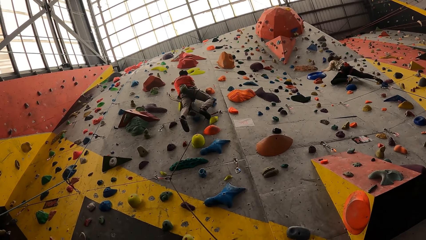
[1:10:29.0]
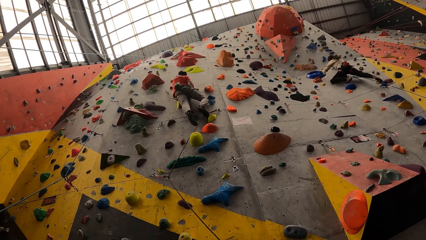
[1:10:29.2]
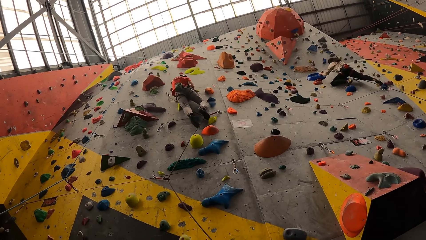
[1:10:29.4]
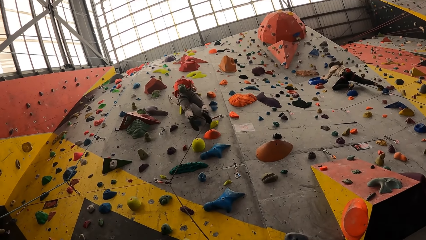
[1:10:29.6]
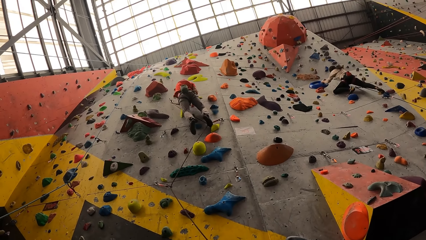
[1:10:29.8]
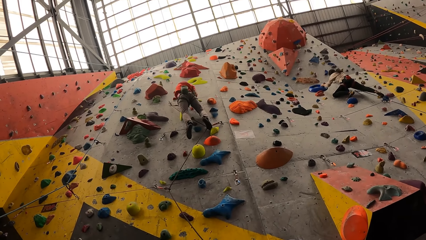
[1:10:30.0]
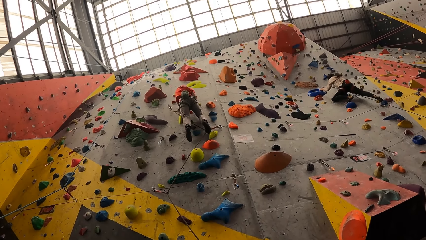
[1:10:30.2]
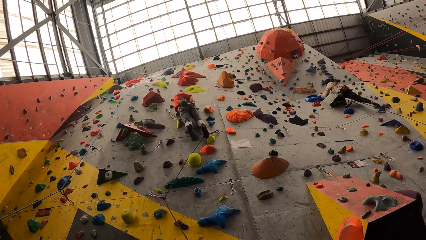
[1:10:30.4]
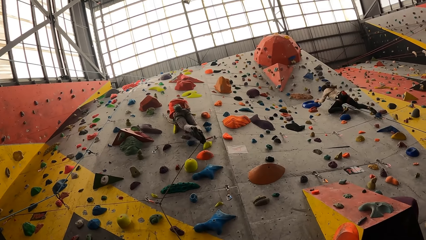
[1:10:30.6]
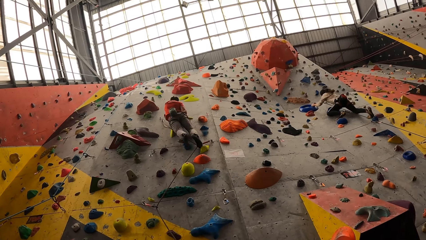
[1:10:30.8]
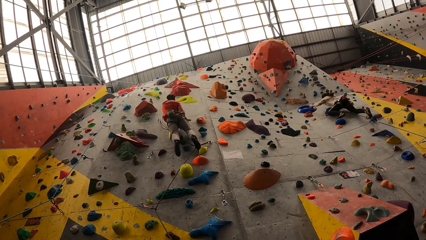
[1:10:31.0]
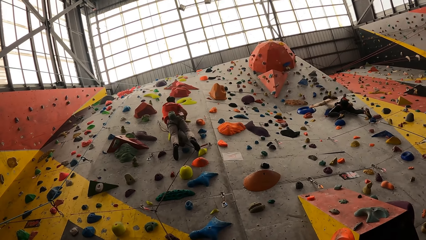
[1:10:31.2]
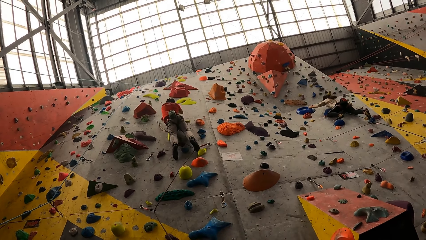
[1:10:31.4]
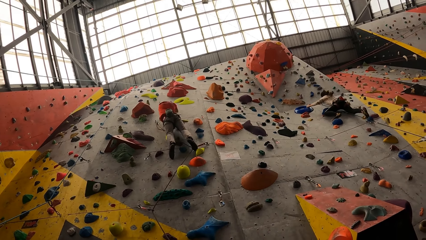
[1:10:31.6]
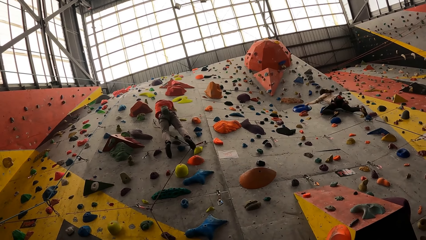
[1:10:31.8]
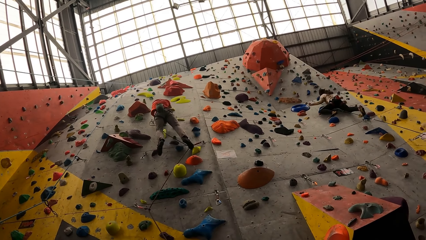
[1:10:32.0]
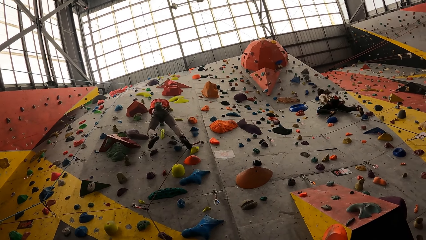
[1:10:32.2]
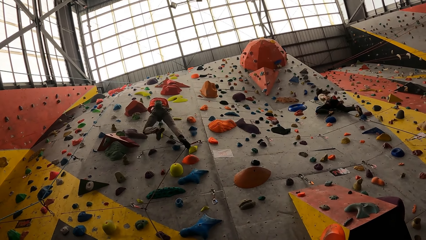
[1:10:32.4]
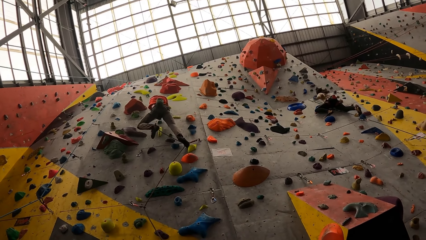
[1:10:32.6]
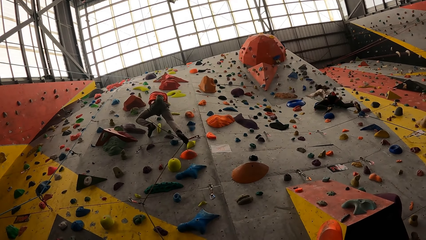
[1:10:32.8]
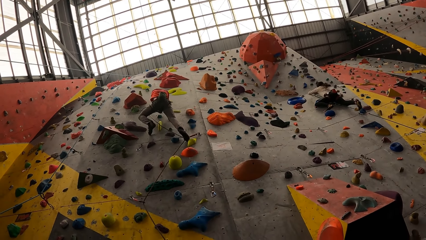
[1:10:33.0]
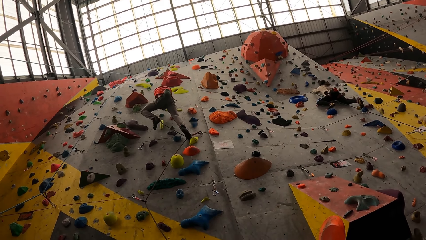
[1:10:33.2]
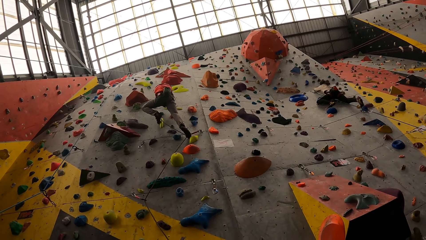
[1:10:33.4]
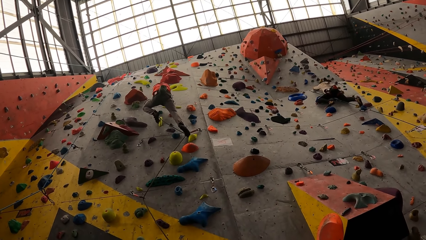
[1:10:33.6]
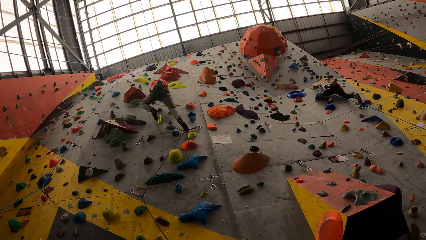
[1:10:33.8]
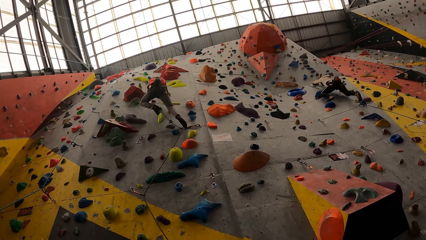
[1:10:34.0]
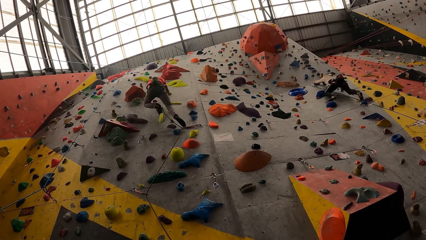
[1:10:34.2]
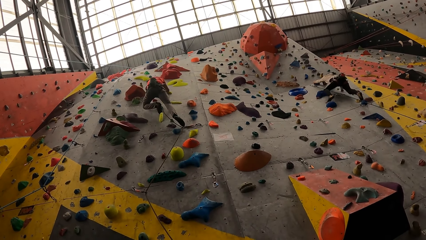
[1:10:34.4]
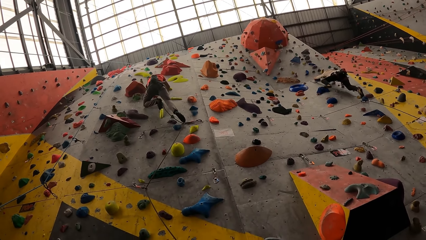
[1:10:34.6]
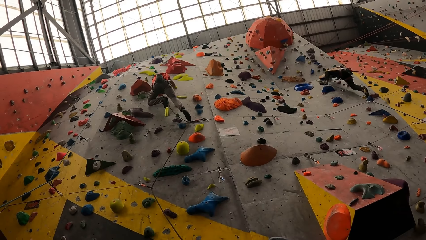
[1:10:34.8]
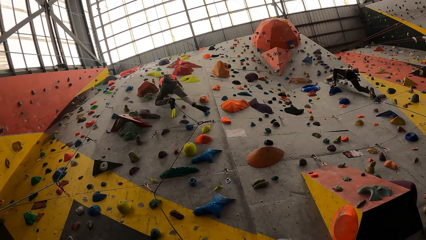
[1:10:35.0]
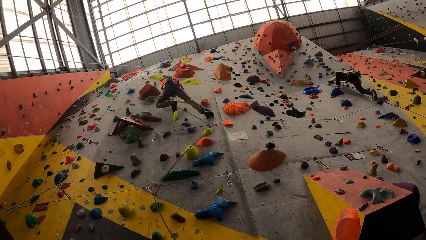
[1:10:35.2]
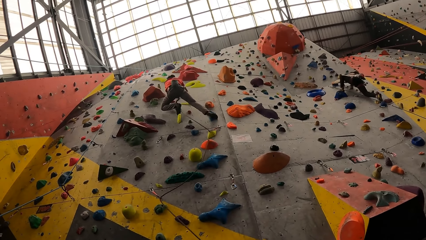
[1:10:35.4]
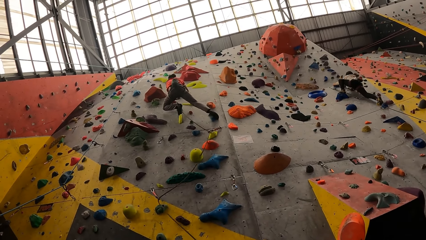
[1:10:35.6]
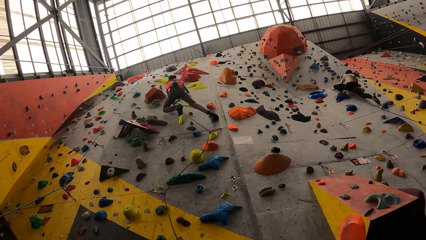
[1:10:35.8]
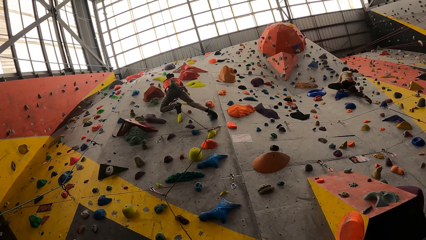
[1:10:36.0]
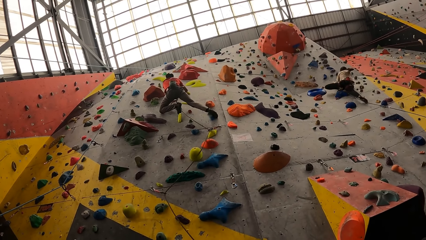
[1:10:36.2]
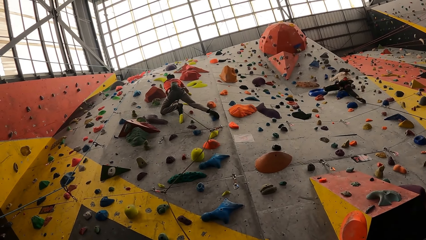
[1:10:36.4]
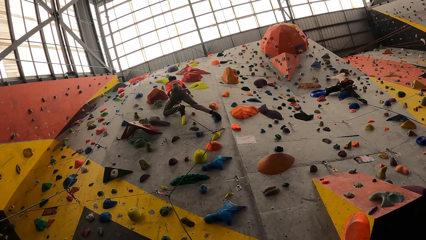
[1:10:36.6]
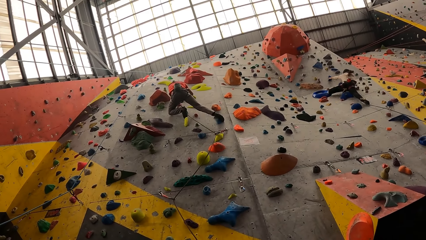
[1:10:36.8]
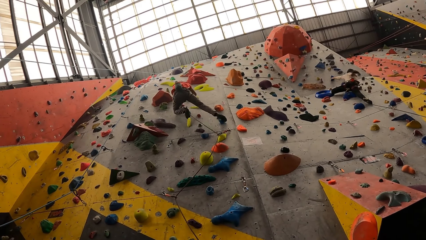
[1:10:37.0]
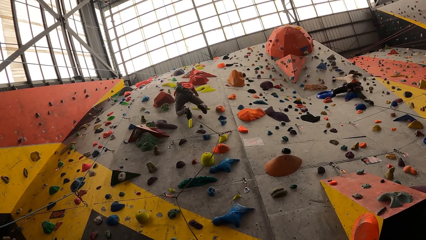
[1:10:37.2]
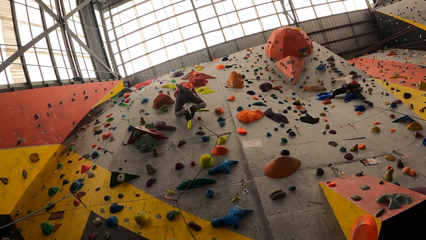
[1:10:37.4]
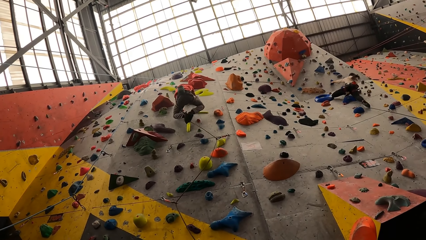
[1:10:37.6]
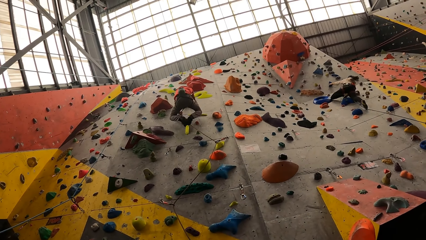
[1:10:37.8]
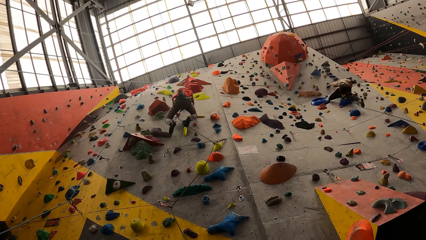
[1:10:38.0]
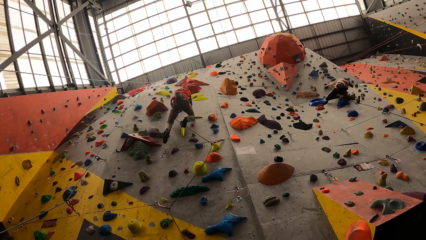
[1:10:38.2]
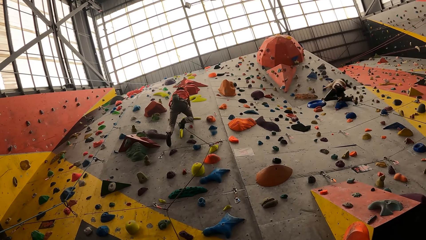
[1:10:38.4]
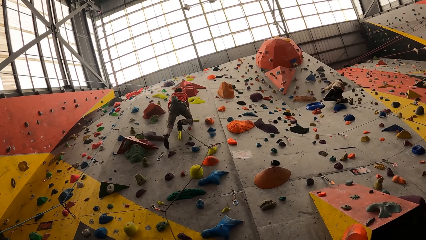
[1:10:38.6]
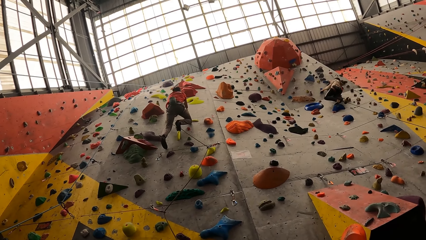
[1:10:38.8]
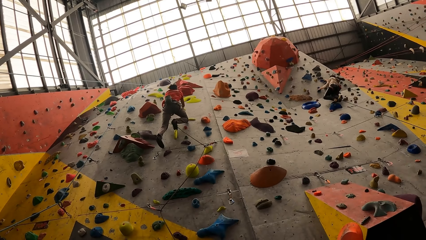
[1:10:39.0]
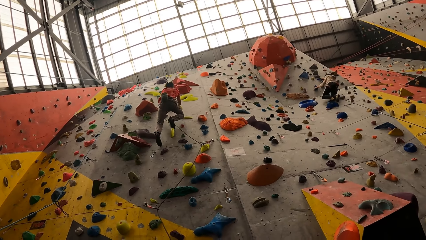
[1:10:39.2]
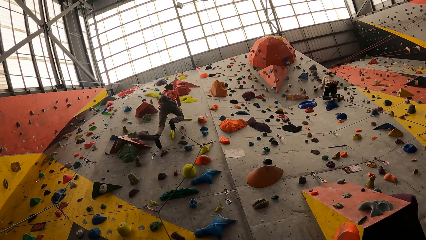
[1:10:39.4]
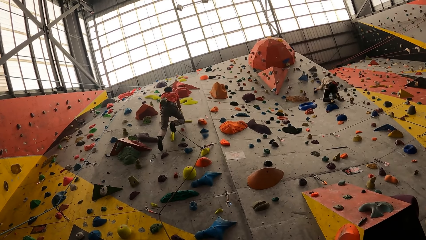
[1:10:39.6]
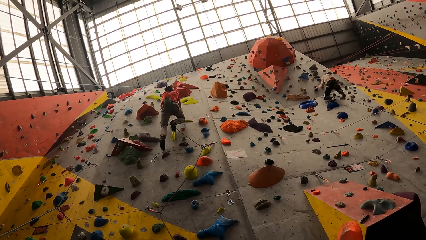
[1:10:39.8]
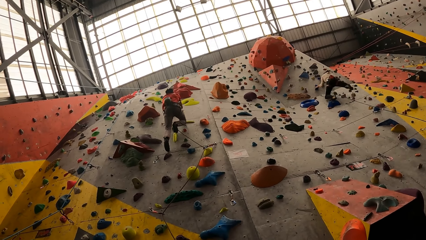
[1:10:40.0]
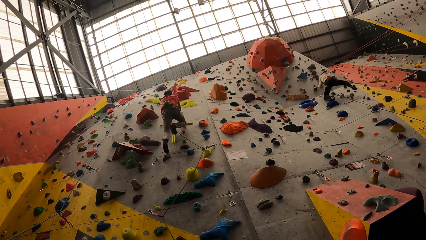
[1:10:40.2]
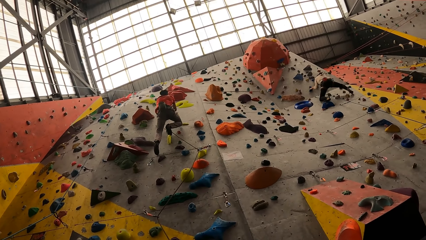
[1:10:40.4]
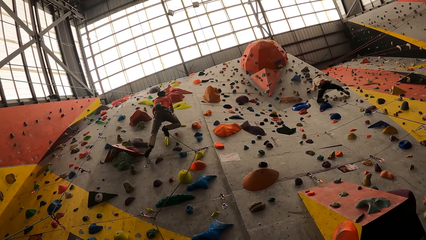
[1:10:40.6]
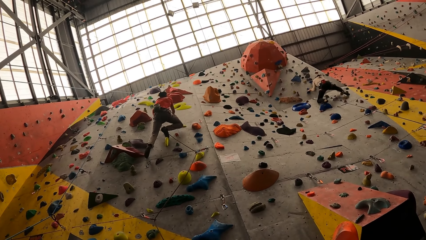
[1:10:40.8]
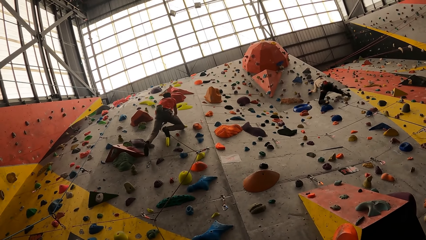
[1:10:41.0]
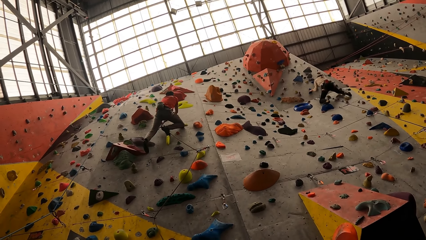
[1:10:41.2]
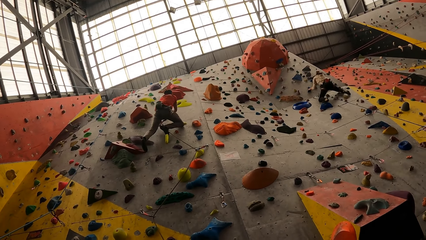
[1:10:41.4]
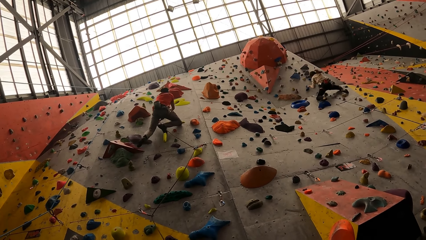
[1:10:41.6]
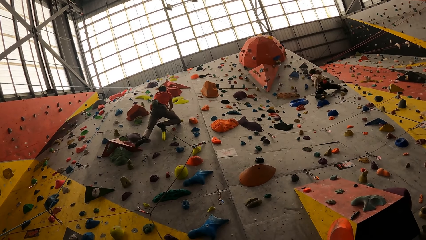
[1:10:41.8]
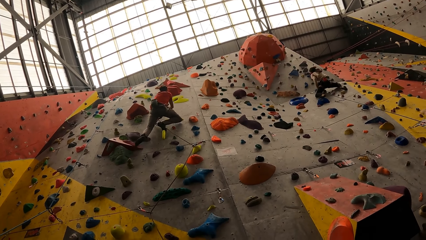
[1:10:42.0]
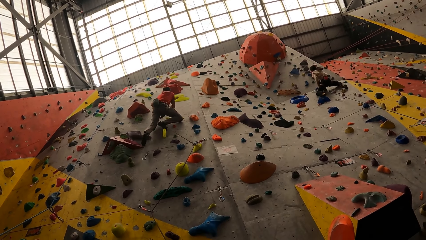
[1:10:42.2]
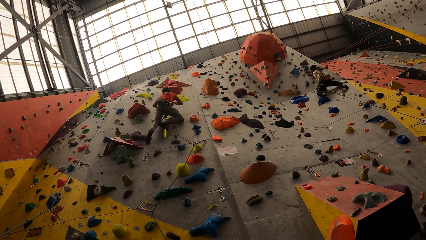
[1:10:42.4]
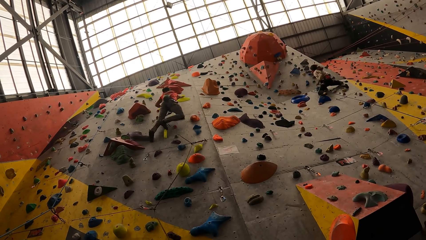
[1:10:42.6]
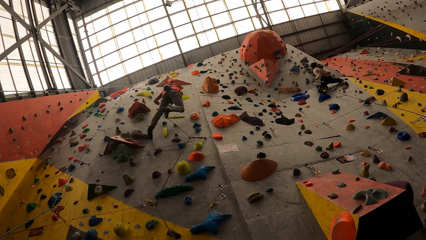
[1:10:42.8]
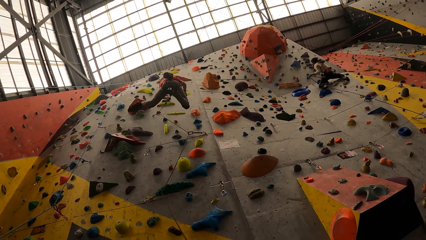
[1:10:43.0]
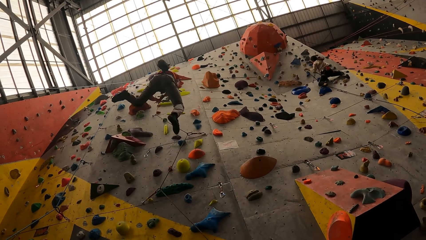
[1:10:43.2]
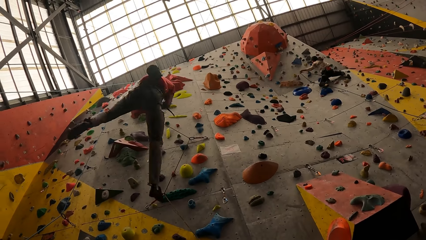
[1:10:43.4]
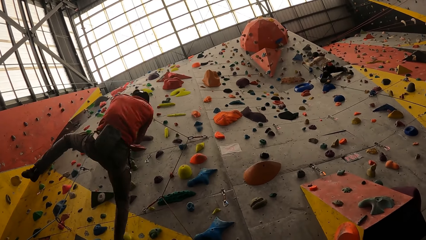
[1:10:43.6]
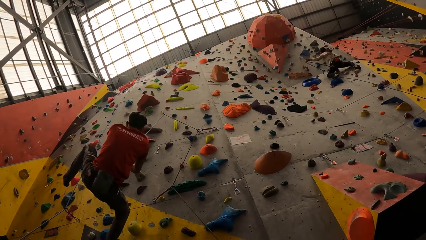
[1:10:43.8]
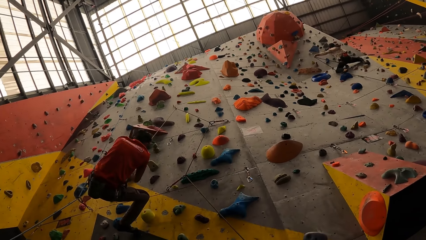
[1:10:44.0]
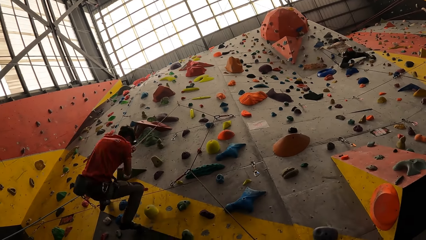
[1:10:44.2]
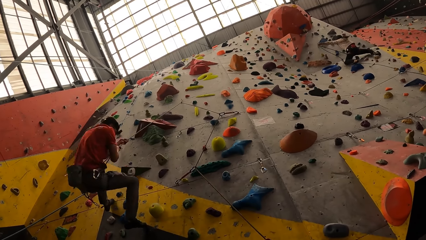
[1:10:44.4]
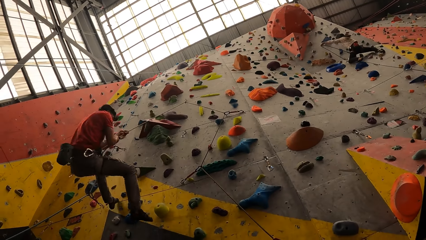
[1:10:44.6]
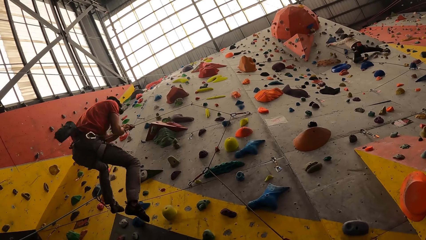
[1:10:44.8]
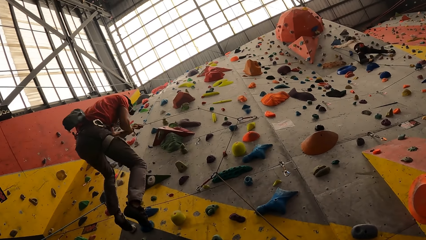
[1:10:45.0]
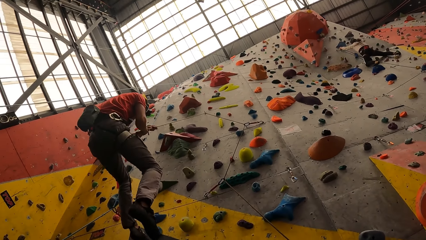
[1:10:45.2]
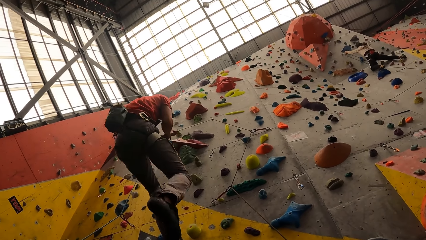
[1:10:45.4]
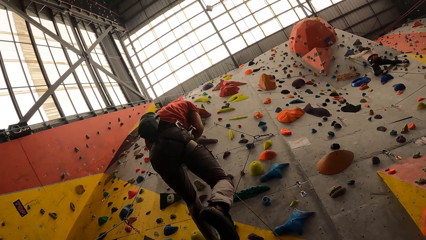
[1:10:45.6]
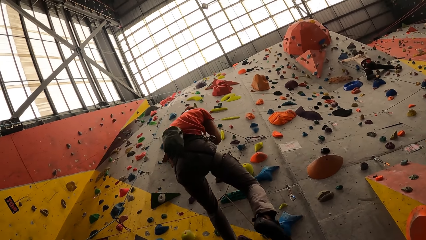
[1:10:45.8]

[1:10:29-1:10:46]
A man climbs down the bouldering wall.
